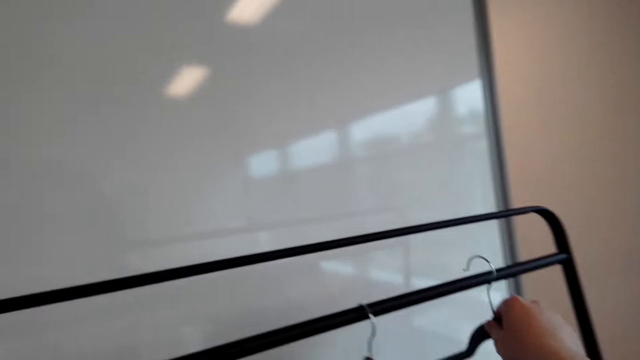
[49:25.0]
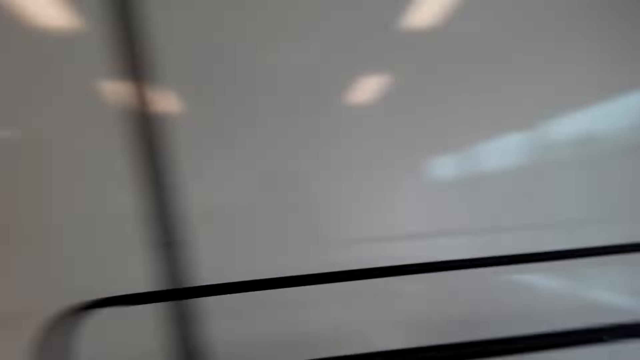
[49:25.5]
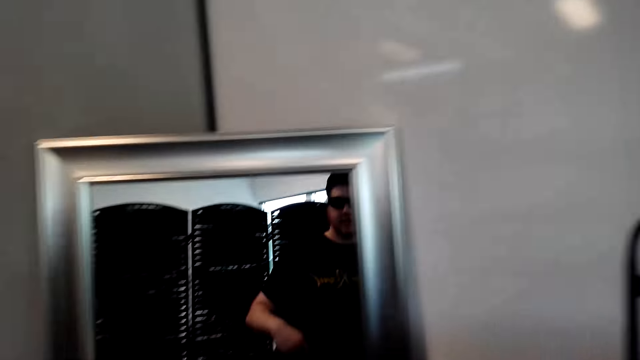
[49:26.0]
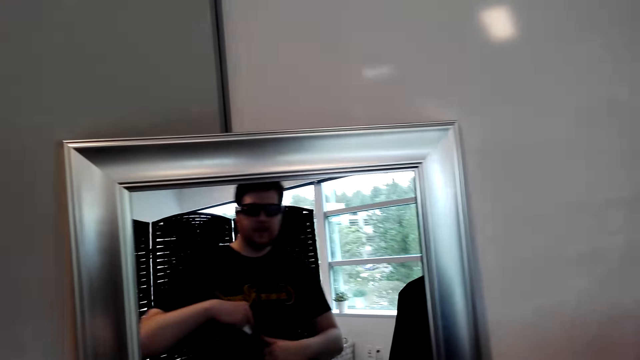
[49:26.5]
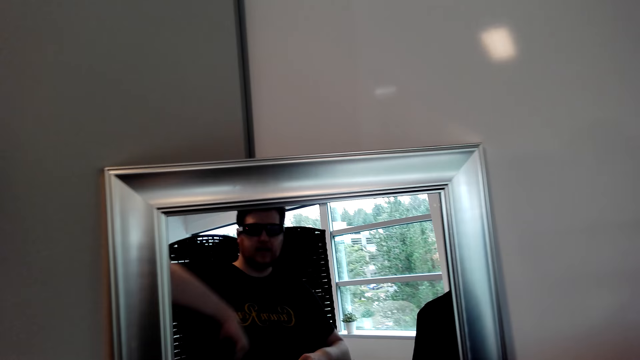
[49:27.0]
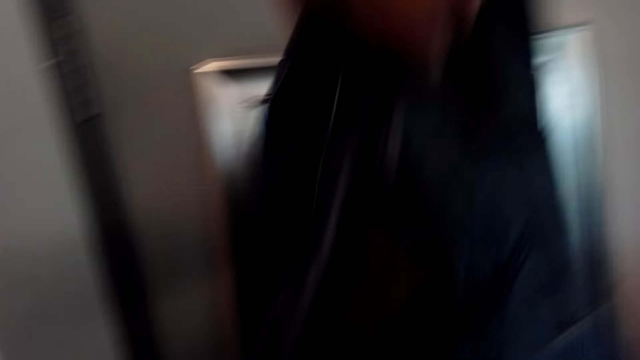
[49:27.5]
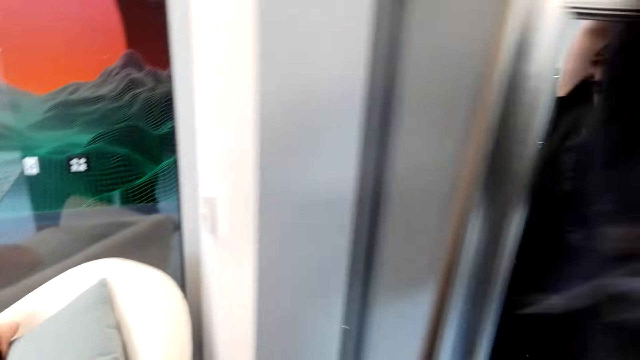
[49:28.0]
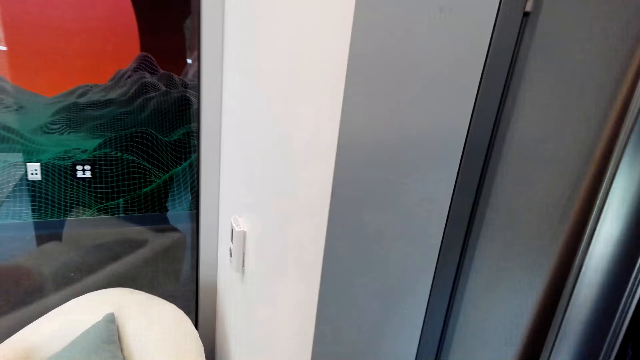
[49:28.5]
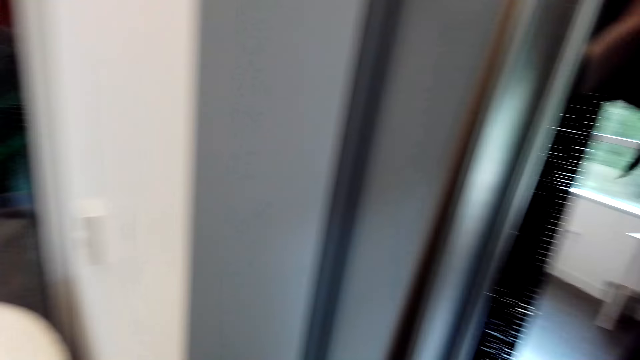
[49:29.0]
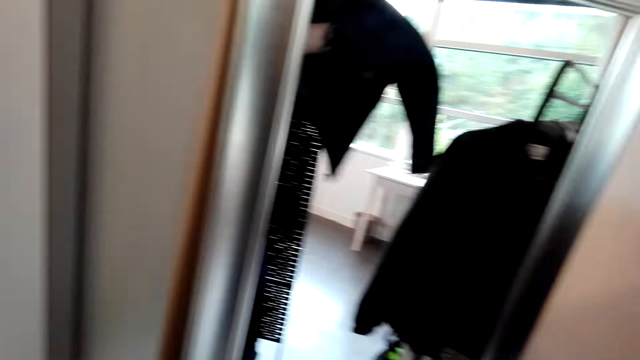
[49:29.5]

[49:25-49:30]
The camera wearer puts the hanger on the closet. They hang the cloth. They put on the cloth.

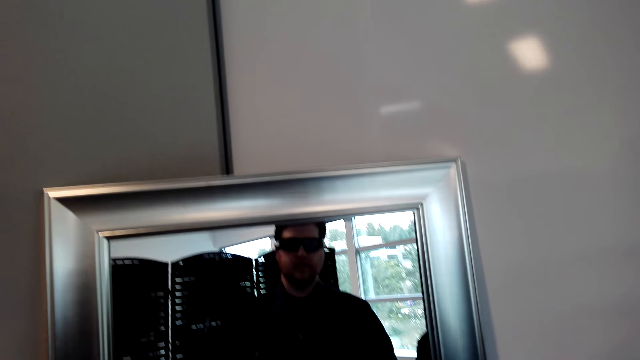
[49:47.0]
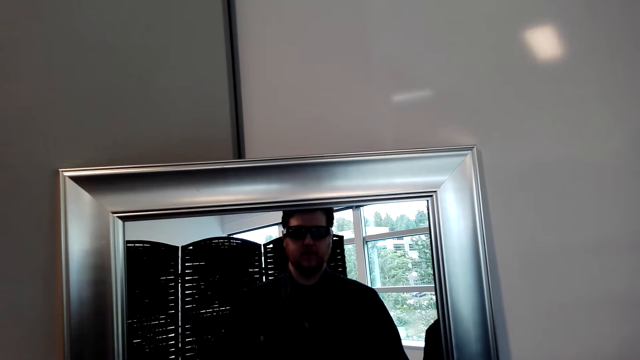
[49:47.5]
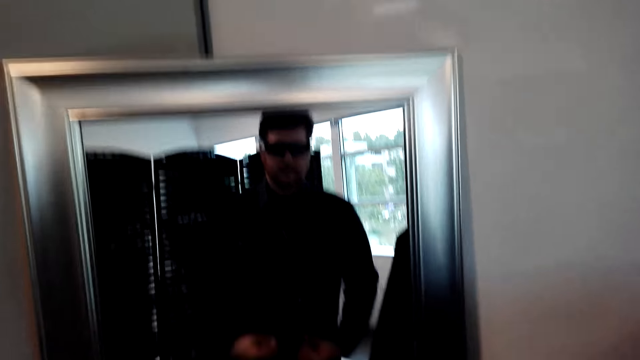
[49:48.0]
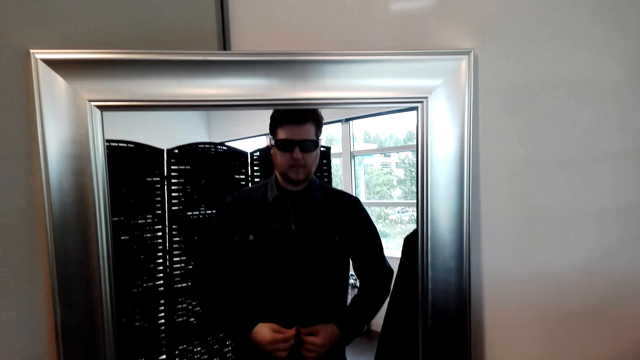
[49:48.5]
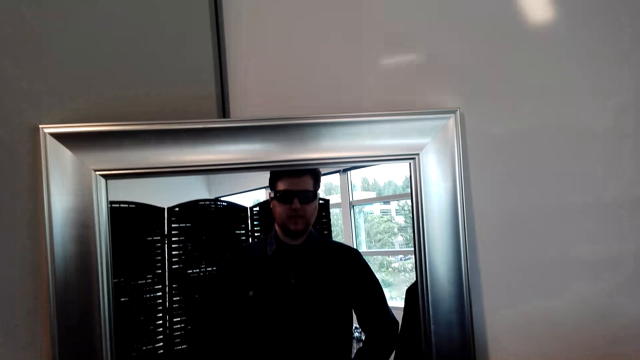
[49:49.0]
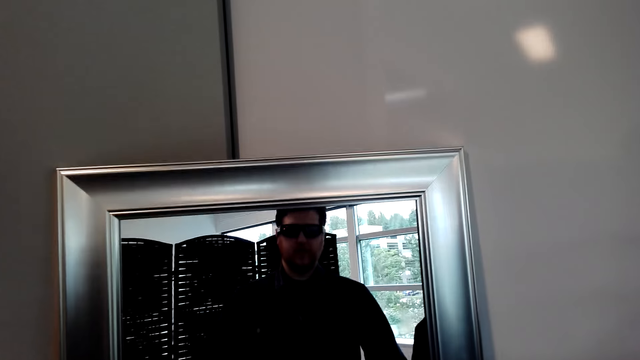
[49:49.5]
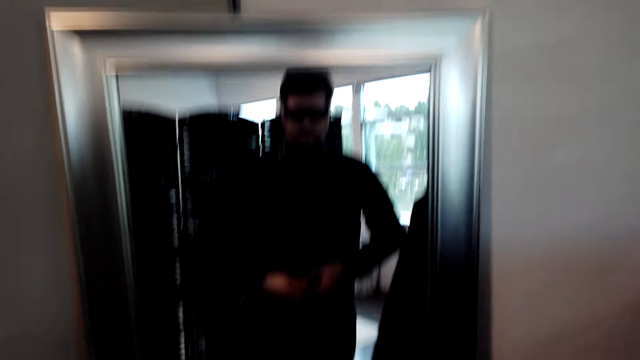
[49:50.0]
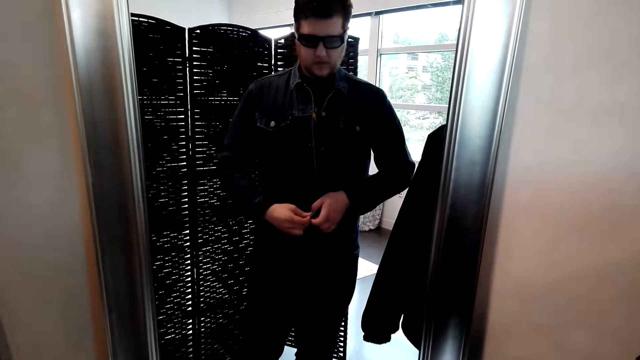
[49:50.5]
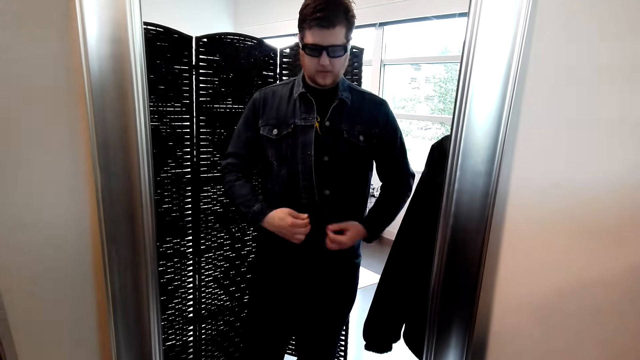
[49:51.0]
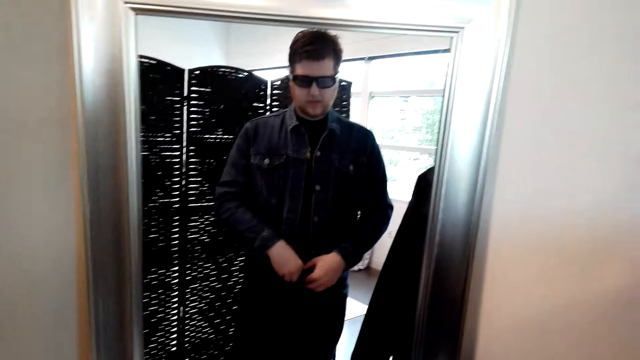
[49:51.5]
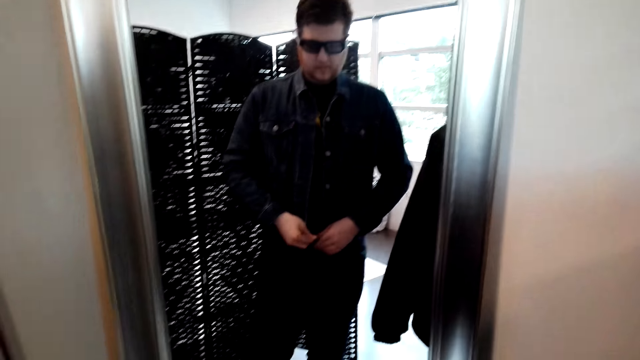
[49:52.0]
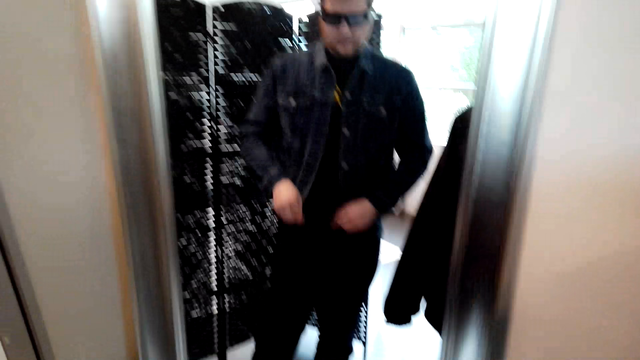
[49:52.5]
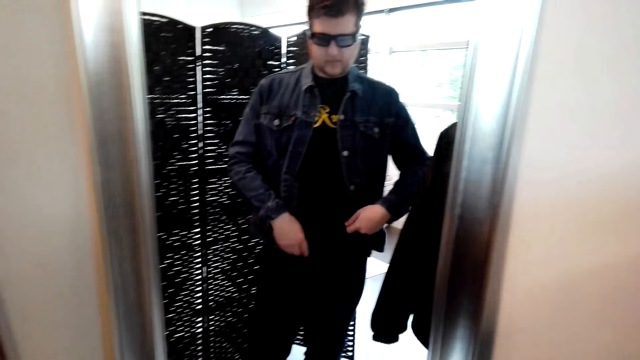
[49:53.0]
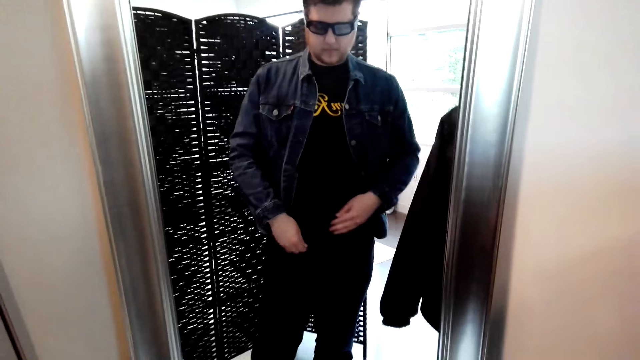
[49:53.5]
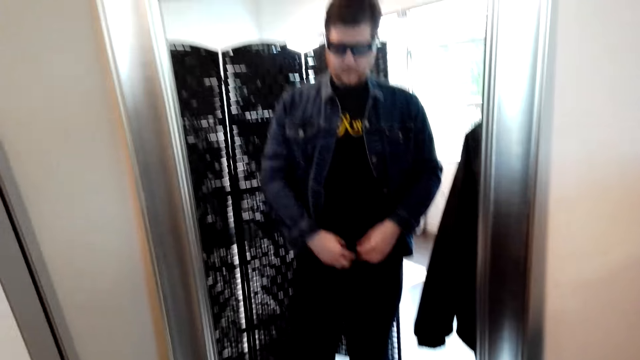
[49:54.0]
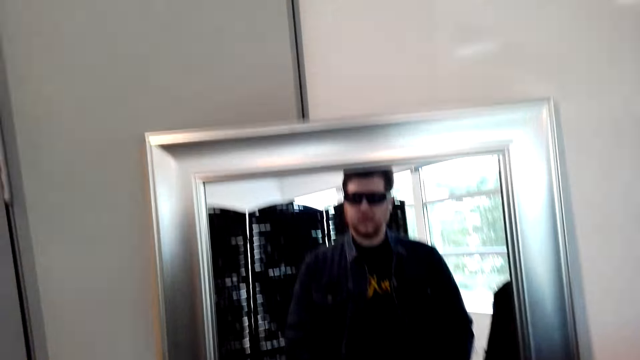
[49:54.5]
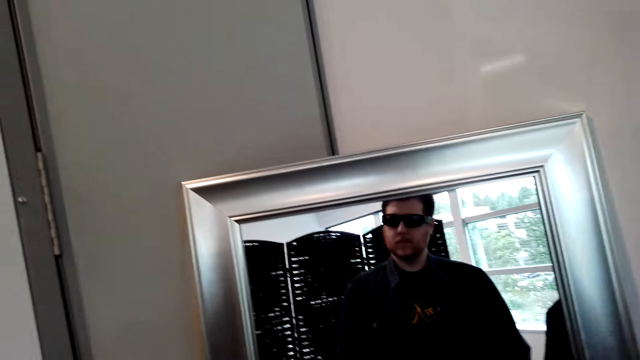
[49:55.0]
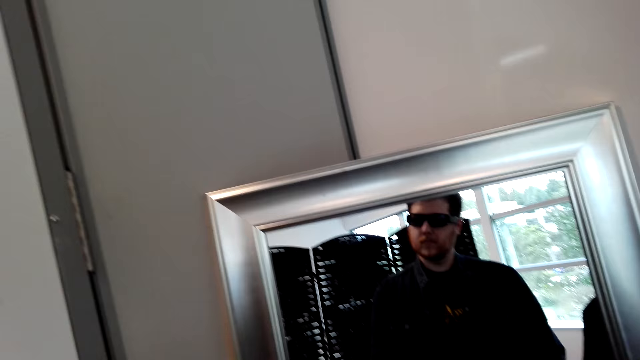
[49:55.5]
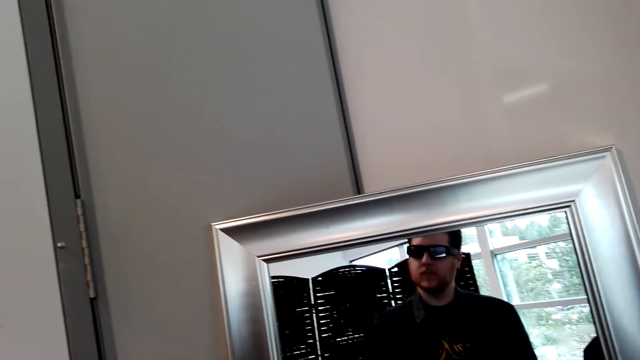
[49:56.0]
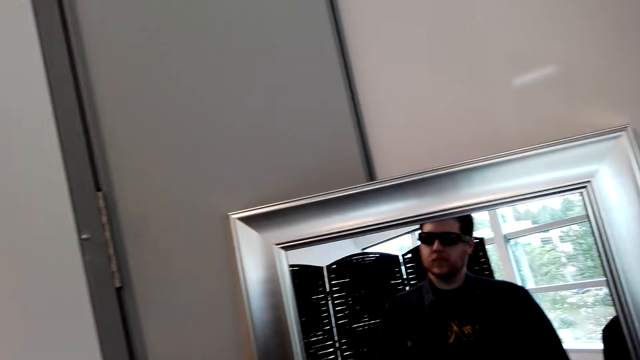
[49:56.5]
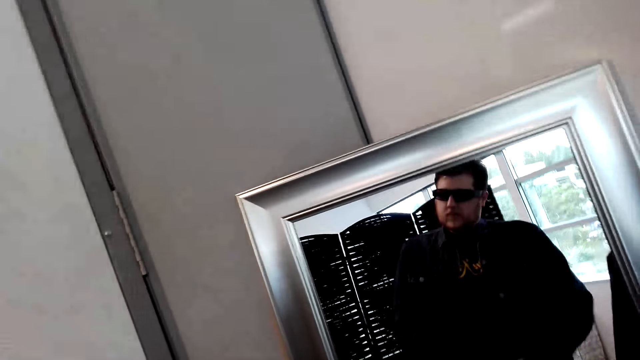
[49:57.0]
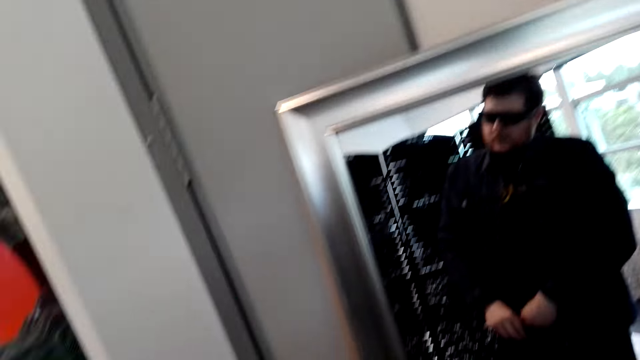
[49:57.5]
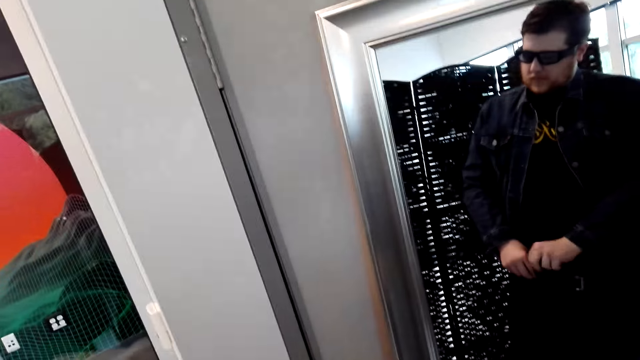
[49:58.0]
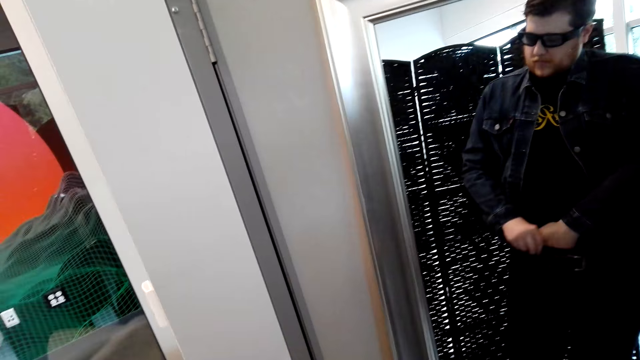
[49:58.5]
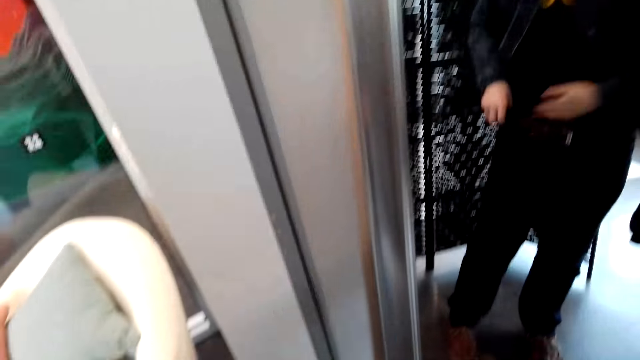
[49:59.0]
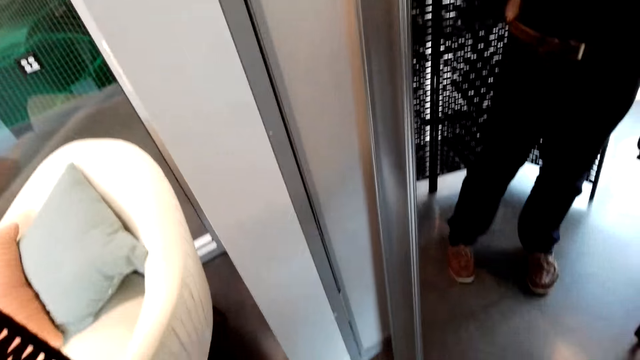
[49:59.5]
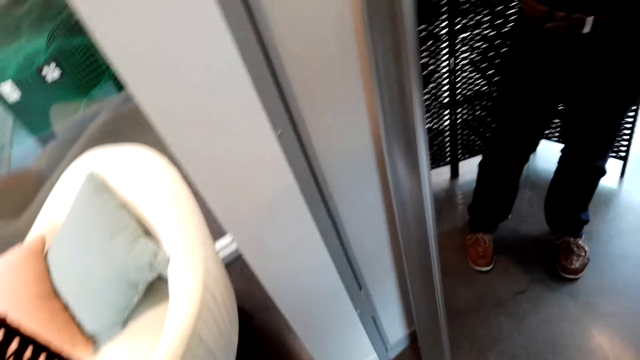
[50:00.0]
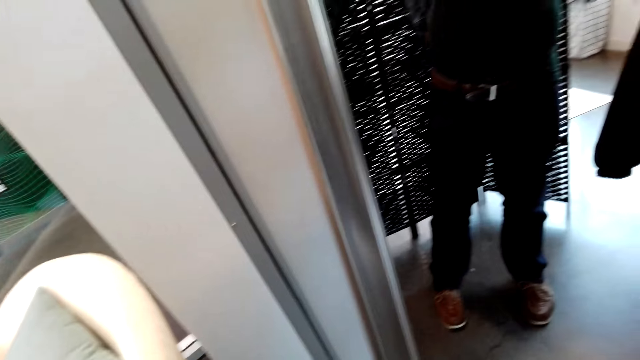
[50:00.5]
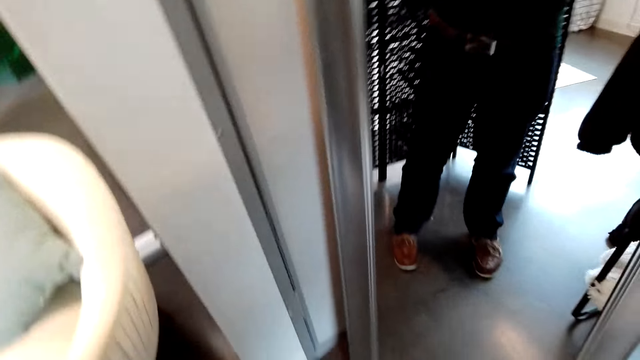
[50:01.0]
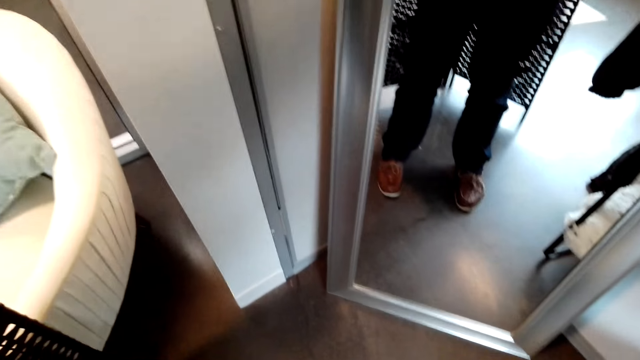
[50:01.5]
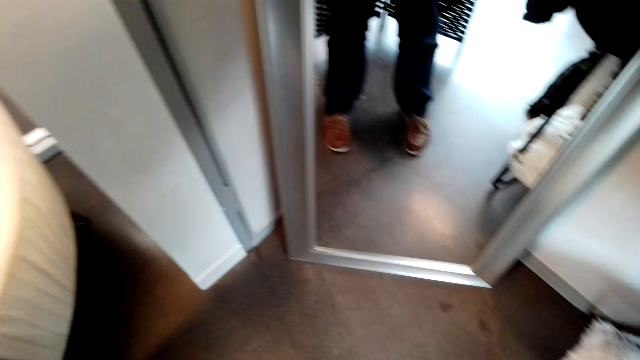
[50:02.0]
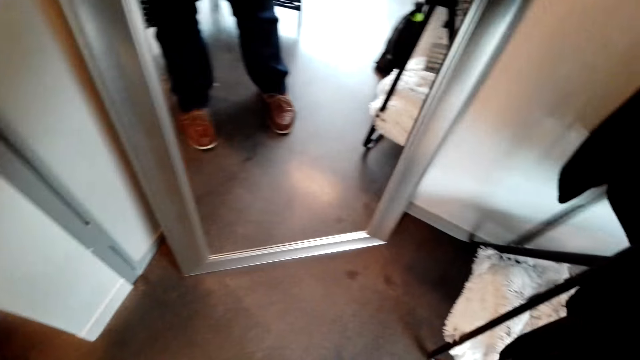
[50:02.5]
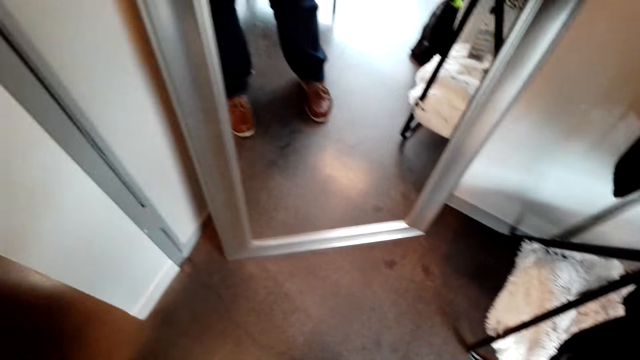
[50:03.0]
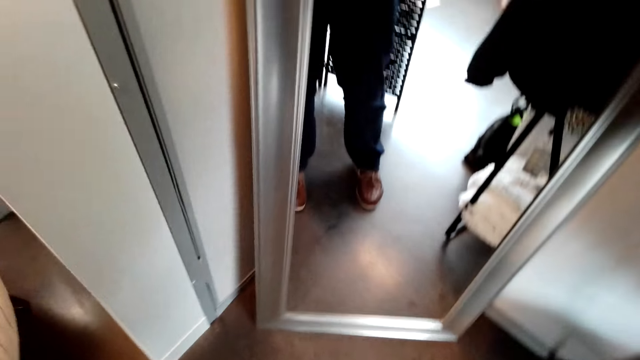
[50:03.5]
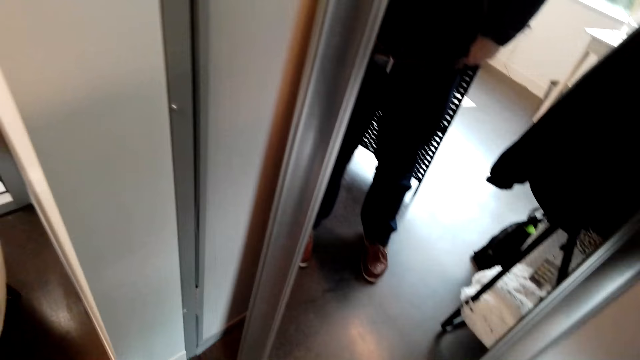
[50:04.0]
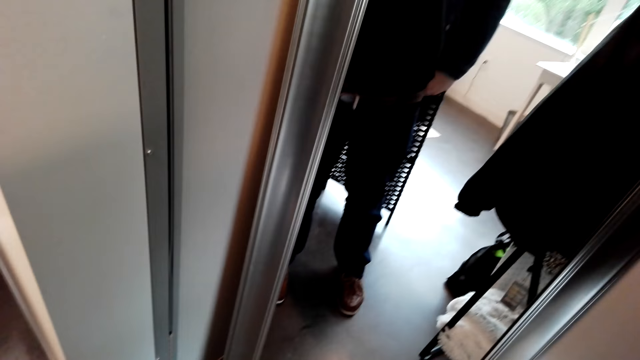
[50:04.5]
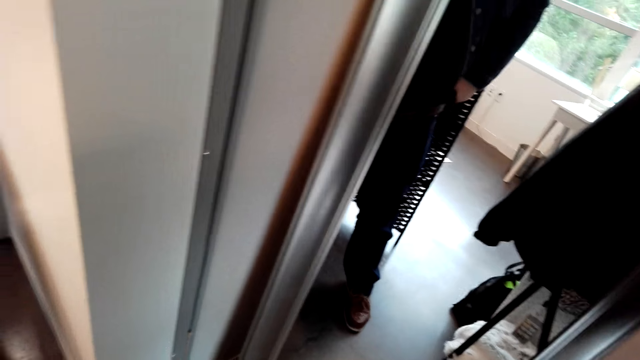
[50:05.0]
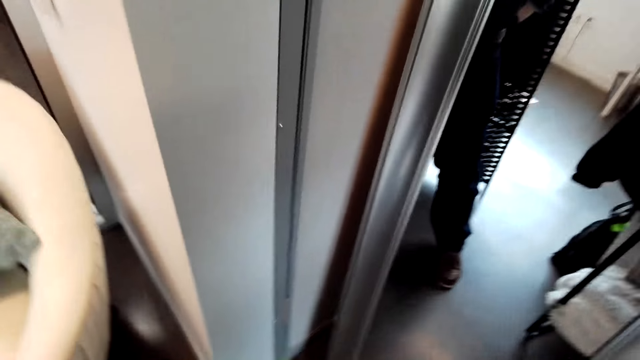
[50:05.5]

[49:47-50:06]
The camera wearer looks at the mirror. He unbuttons the cloth. He looks at the mirror. He tucks in his shirt. He looks at the floor. He looks at the mirror.
